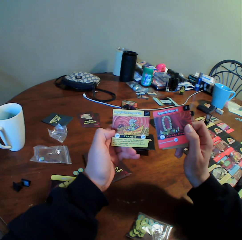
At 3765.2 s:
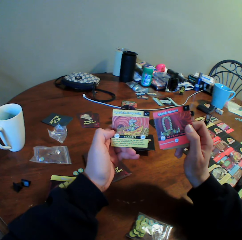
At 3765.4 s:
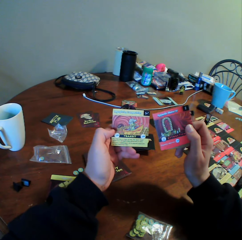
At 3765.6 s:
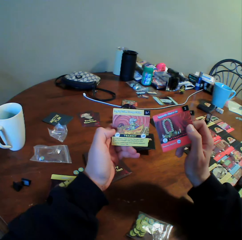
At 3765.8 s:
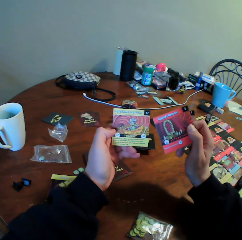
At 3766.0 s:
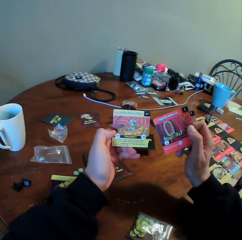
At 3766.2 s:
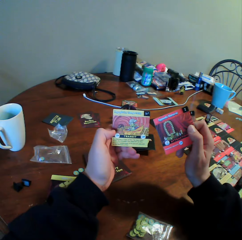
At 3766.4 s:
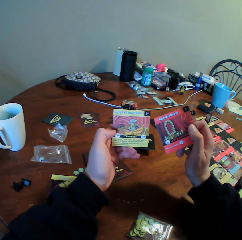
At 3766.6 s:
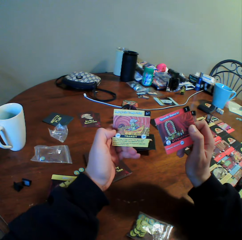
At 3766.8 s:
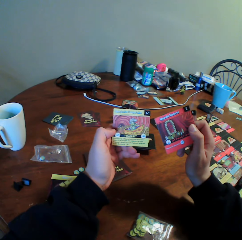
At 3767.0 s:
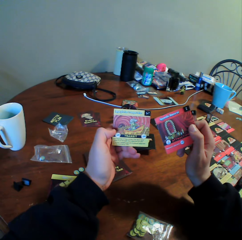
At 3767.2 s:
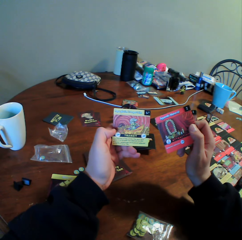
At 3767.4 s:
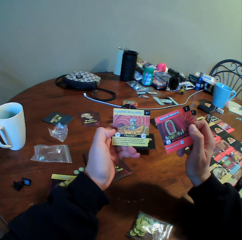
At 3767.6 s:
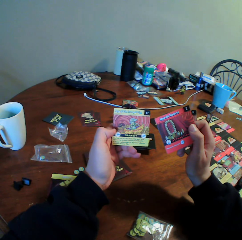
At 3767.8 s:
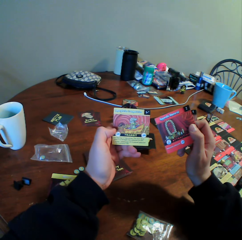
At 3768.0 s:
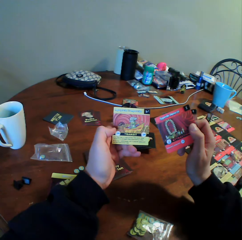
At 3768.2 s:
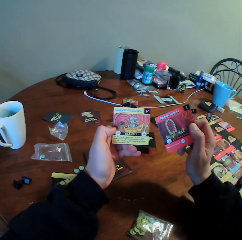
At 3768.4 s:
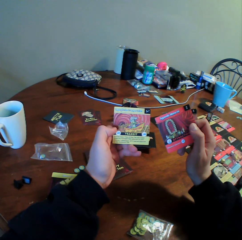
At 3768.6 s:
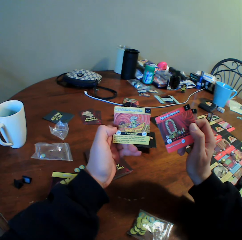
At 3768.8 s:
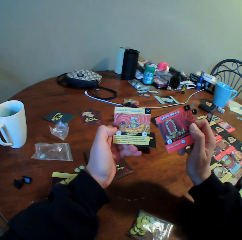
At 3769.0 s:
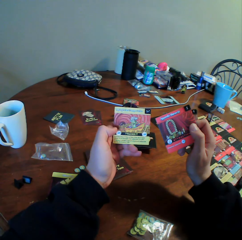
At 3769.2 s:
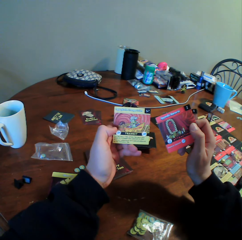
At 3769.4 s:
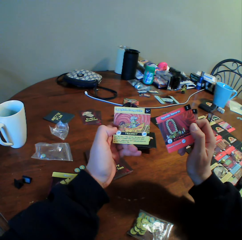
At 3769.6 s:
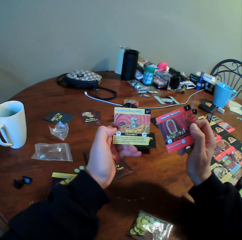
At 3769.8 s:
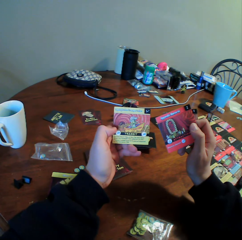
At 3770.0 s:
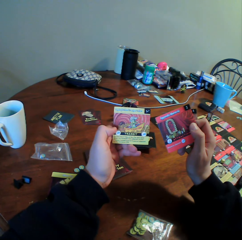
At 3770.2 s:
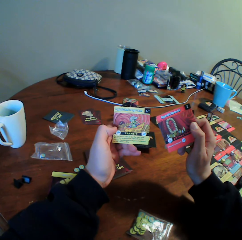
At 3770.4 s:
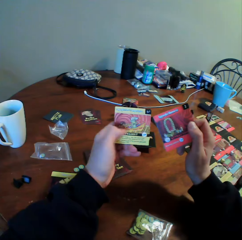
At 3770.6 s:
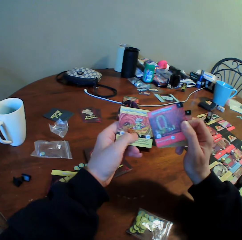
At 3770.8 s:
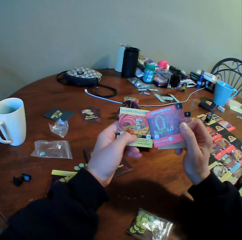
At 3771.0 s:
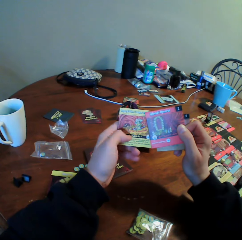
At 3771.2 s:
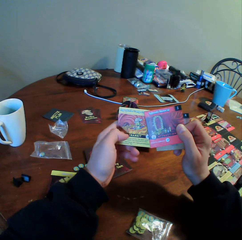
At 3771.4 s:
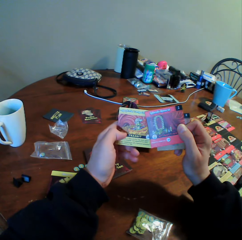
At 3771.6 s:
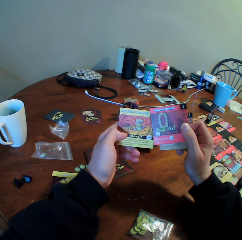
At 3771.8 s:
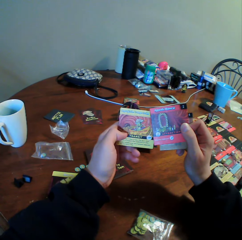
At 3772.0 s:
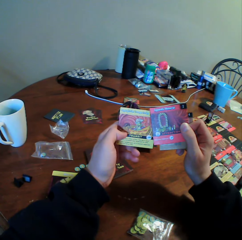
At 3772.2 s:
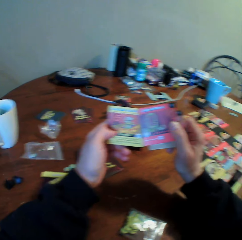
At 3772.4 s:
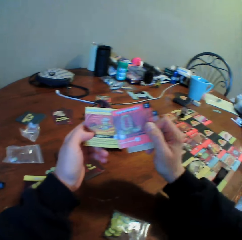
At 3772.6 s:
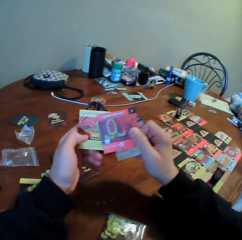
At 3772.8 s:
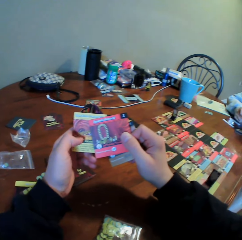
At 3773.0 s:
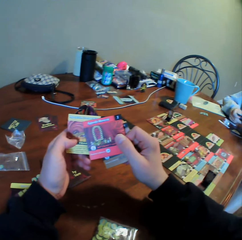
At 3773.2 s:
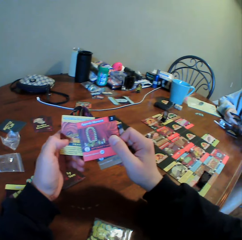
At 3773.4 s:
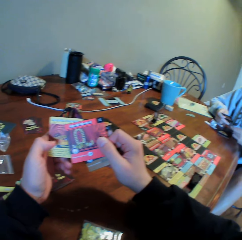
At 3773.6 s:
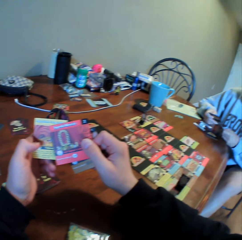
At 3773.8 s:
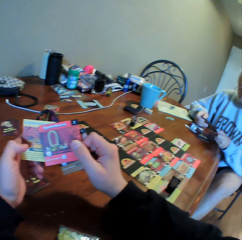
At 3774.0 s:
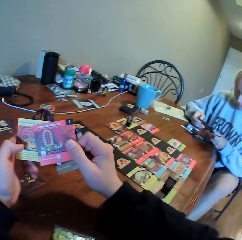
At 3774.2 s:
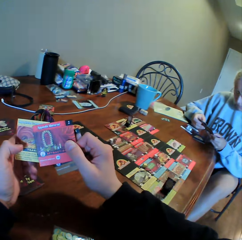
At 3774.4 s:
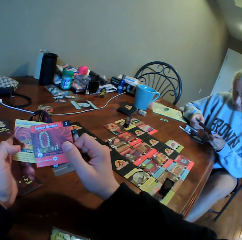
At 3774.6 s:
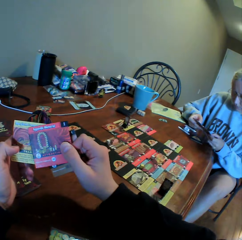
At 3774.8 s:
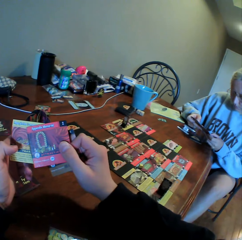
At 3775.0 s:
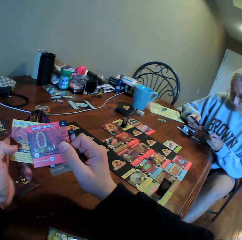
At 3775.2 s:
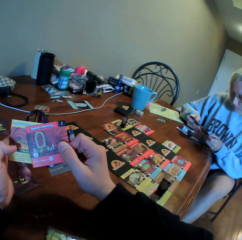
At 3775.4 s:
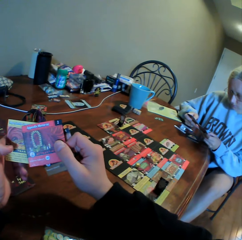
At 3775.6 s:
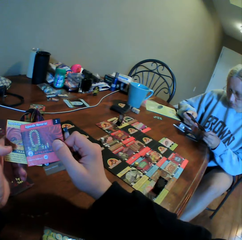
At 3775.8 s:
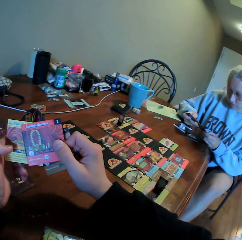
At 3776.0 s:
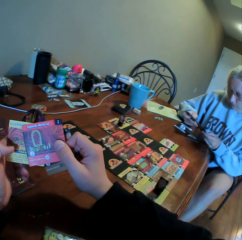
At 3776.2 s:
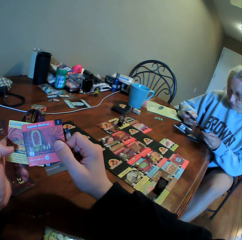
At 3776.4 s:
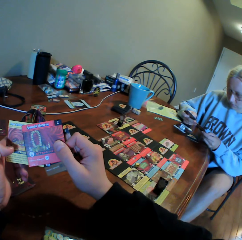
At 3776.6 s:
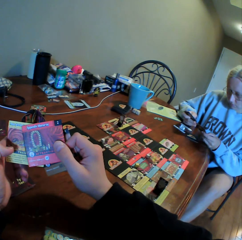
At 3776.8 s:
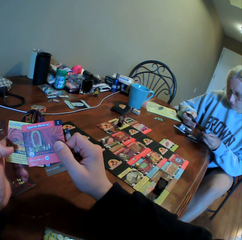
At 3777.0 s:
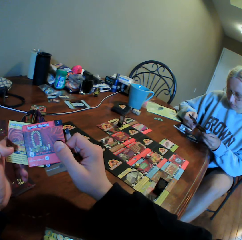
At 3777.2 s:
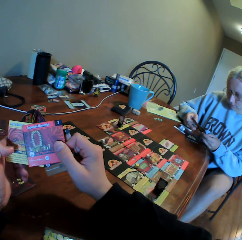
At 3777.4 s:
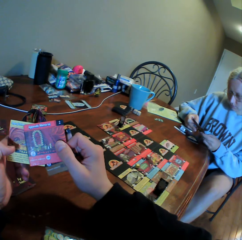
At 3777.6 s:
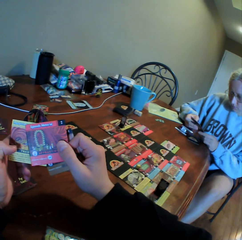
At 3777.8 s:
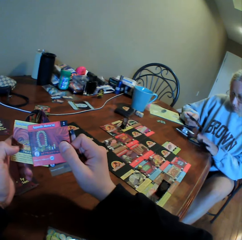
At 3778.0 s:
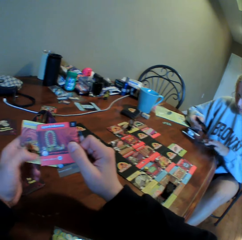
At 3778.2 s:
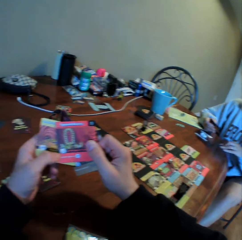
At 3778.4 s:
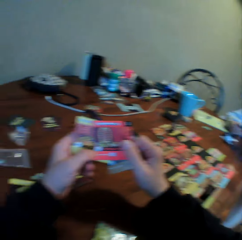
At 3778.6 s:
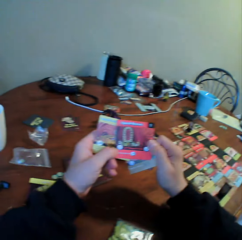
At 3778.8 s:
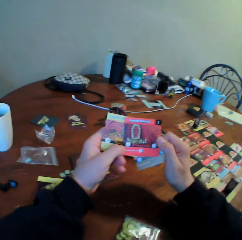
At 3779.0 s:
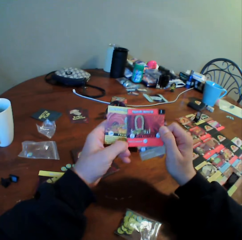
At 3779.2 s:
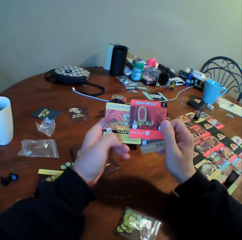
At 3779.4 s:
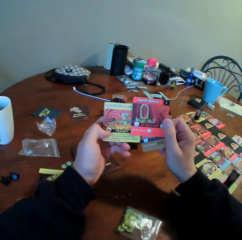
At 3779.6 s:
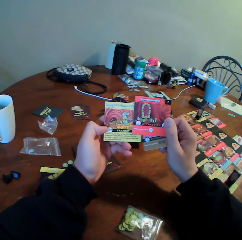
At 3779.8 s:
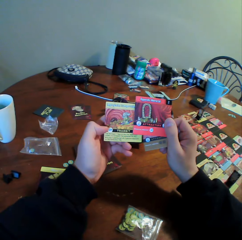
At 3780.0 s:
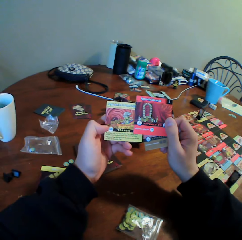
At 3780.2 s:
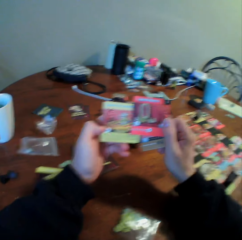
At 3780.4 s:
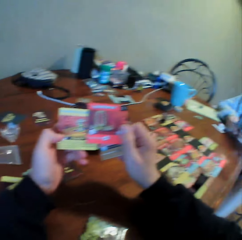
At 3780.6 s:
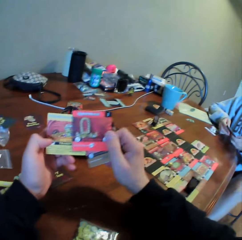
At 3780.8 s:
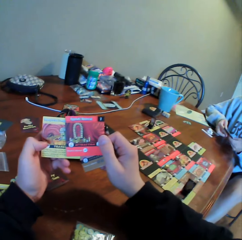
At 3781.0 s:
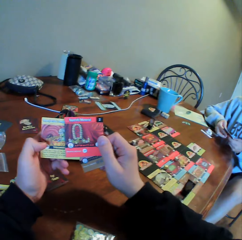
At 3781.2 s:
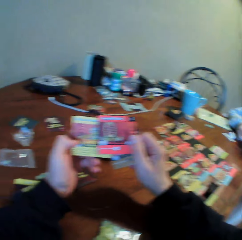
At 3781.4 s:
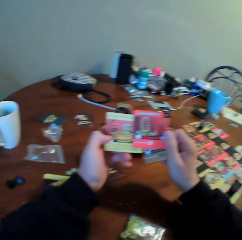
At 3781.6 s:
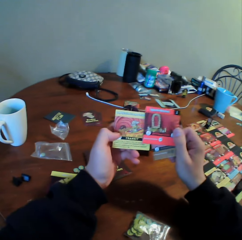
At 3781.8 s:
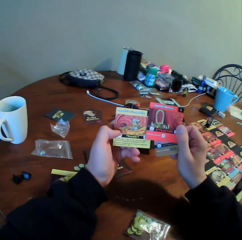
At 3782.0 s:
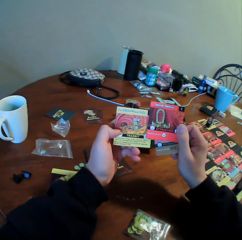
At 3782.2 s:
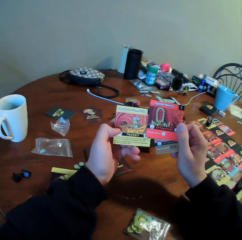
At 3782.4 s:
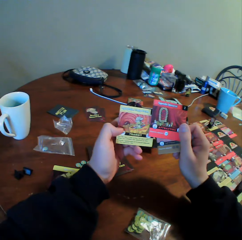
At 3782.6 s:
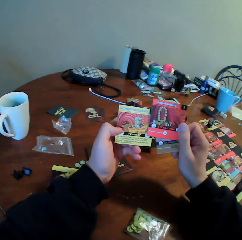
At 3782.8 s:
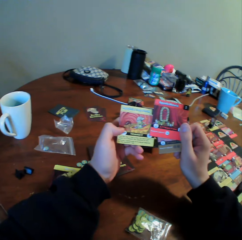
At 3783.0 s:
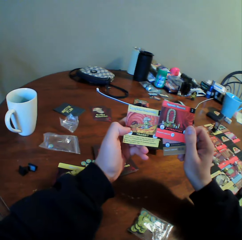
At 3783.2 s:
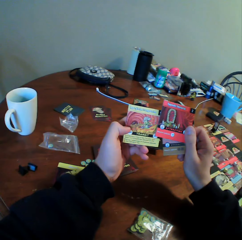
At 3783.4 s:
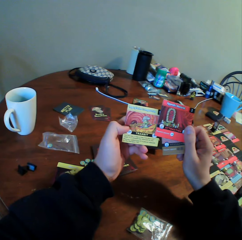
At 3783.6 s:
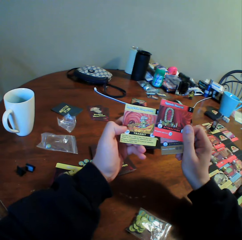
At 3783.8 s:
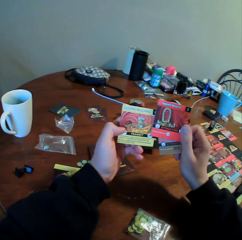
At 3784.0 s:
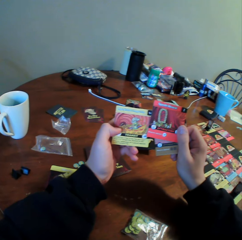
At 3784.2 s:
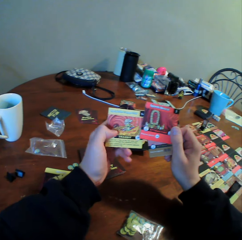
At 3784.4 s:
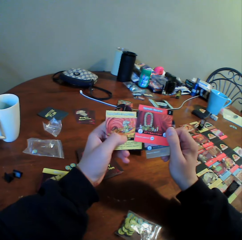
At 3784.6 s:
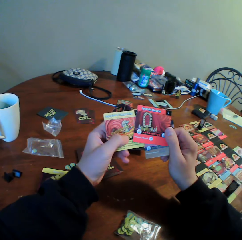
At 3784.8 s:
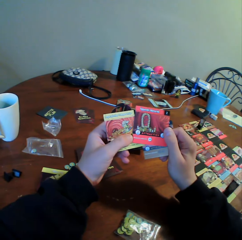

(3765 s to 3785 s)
A woman holds cards. The woman sorts the cards with her hands. The woman picks a card on the table. The camera wearer holds the cards with his hands. The woman holds the cards. The camera wearer looks around.

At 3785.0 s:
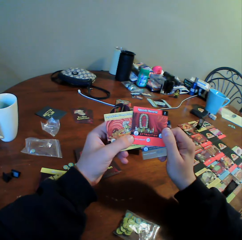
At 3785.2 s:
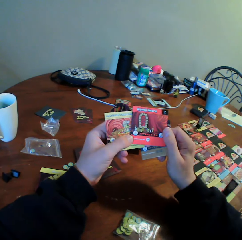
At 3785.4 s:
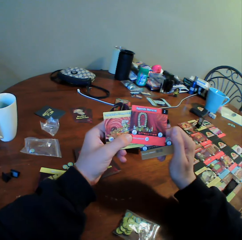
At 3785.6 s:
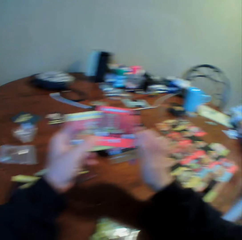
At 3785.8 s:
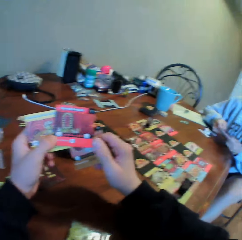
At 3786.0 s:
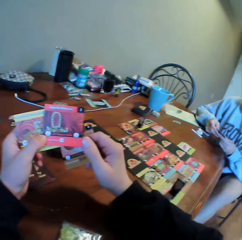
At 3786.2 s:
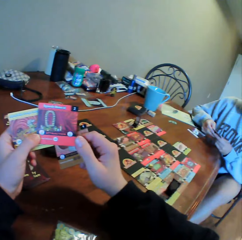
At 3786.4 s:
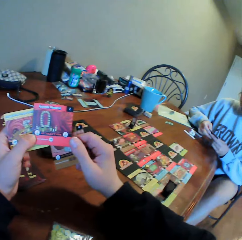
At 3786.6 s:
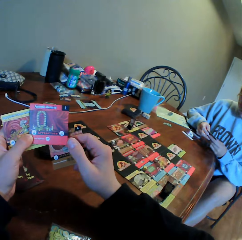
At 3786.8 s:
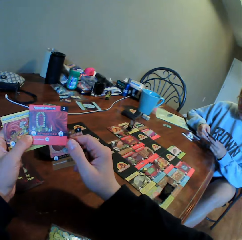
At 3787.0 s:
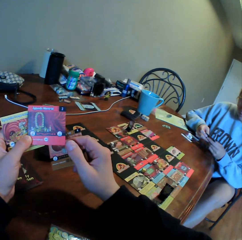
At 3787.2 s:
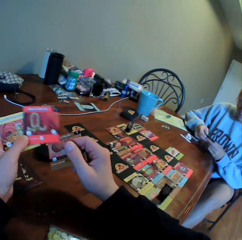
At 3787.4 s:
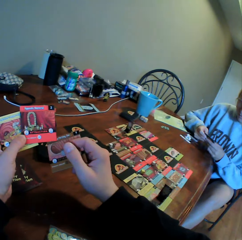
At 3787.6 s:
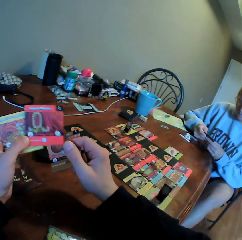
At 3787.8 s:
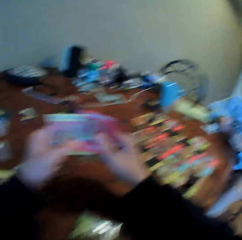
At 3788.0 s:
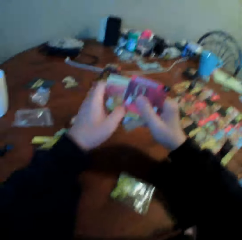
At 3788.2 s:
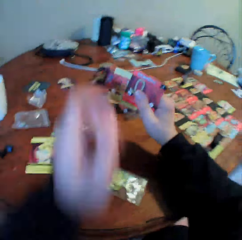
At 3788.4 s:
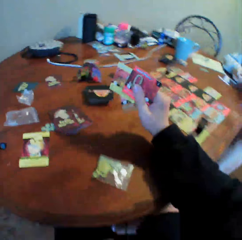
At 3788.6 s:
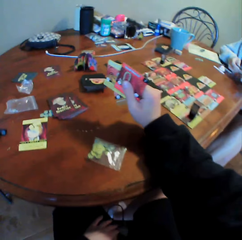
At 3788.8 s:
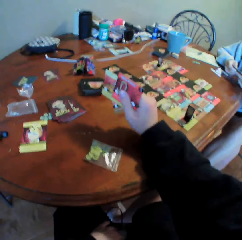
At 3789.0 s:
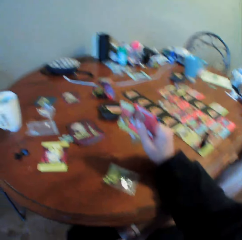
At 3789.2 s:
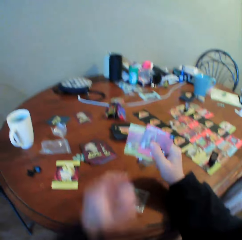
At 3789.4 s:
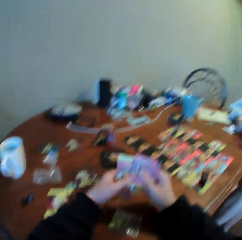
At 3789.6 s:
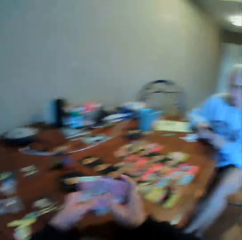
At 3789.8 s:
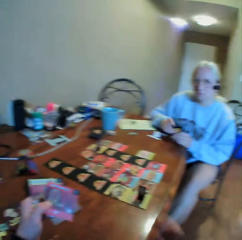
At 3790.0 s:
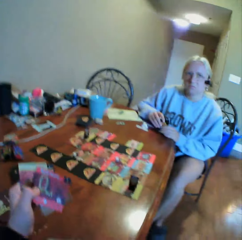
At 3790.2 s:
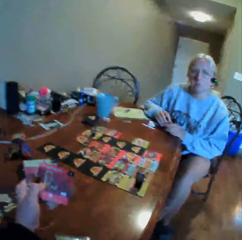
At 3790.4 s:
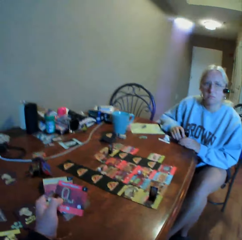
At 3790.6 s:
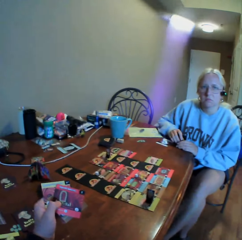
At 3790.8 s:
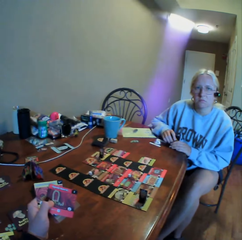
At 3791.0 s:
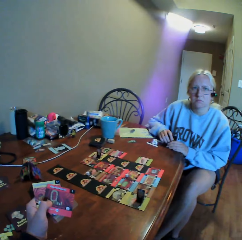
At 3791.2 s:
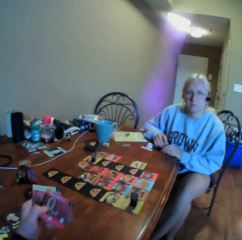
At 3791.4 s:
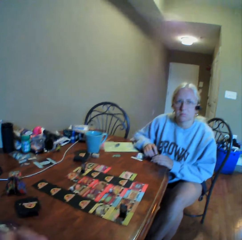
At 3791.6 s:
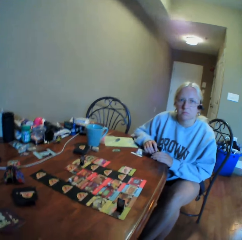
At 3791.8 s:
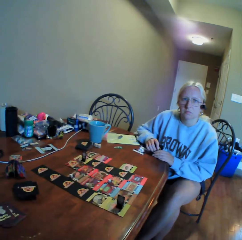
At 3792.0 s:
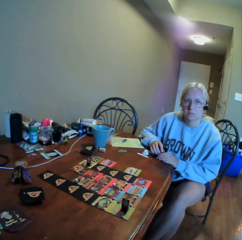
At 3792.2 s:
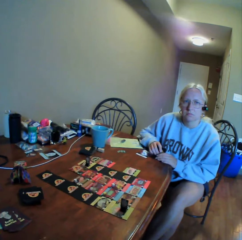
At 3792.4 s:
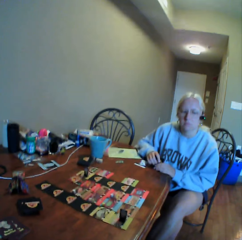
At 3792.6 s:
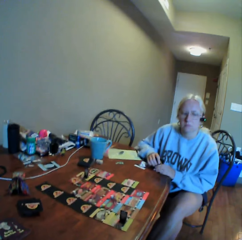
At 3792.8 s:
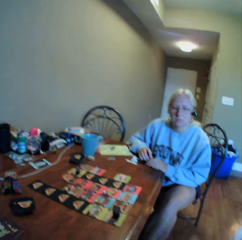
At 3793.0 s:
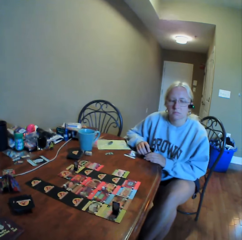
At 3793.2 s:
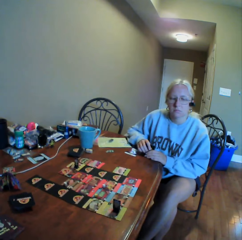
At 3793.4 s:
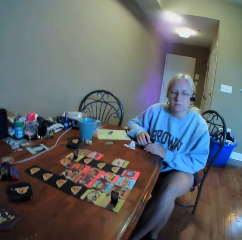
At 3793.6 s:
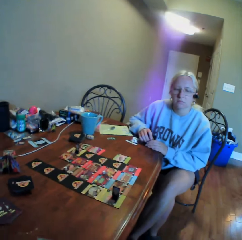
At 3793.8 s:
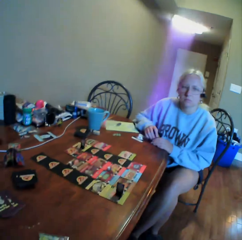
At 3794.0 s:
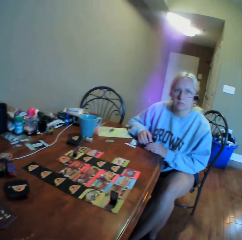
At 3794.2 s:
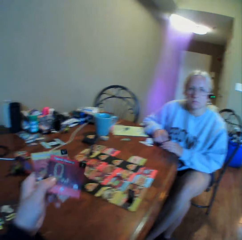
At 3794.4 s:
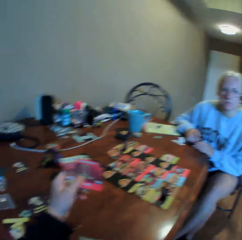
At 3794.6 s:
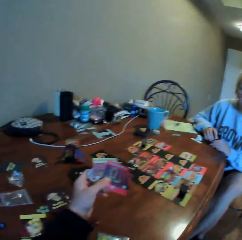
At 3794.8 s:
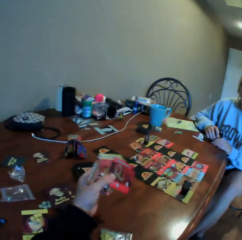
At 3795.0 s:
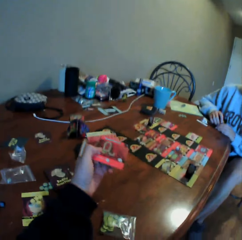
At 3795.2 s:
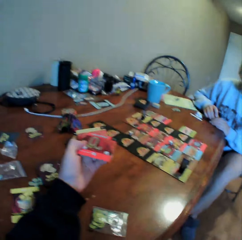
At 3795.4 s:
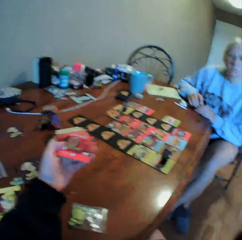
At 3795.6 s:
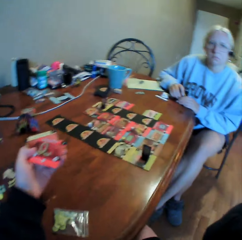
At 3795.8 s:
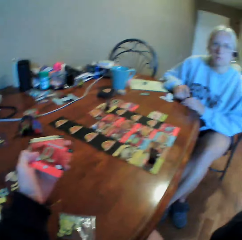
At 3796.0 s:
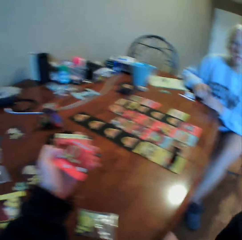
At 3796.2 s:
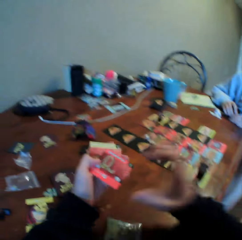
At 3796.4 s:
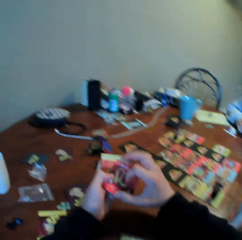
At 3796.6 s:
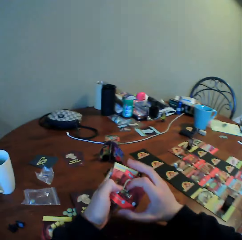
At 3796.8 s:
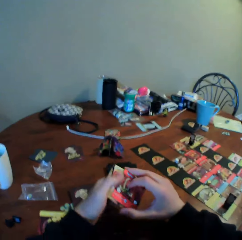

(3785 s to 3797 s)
A woman holds cards. The camera wearer moves a hand. He does something with his left hand. He looks around. He picks cards with the other hand. He moves a hand. He looks around. He does something with his right hand. He does something. He moves the cards. He looks around. He holds a card with his left hand.
